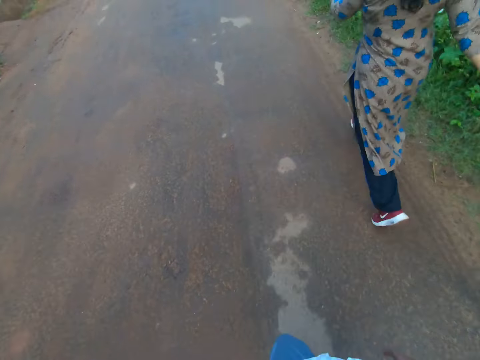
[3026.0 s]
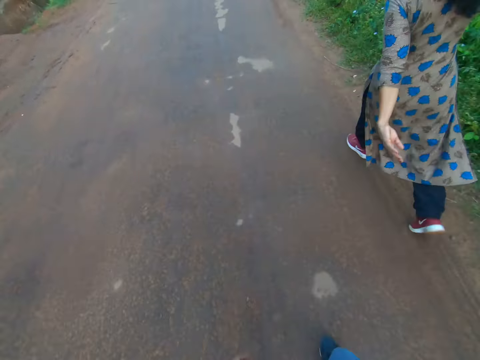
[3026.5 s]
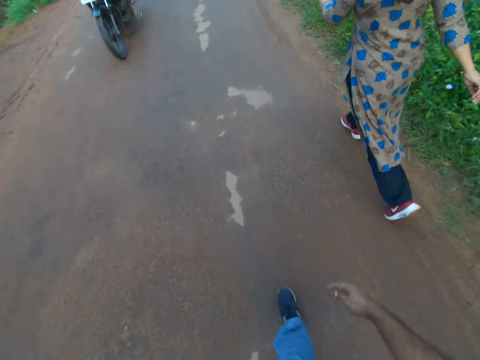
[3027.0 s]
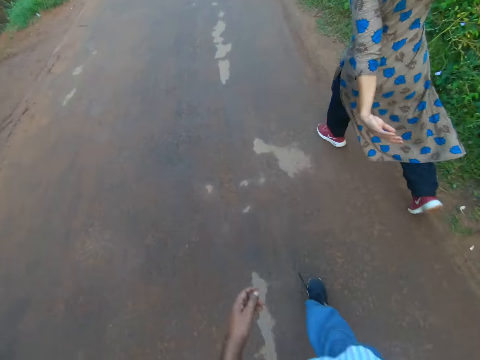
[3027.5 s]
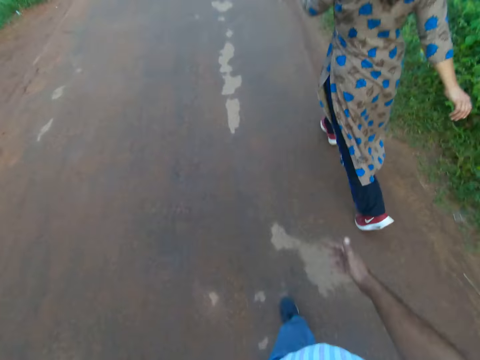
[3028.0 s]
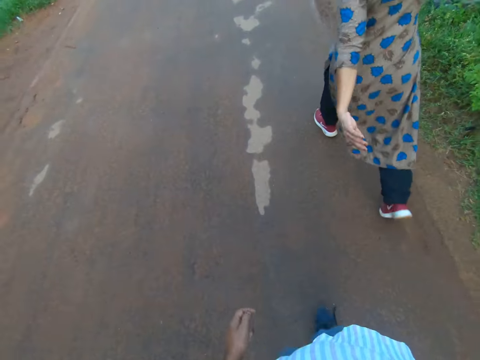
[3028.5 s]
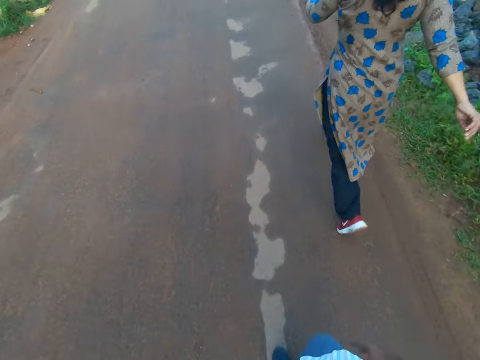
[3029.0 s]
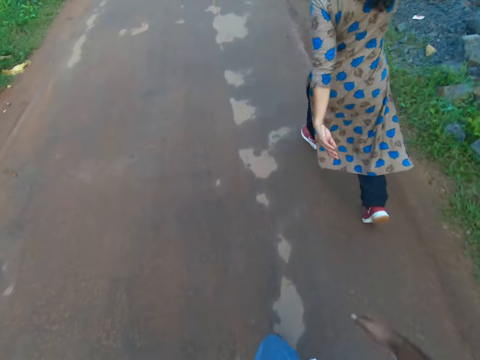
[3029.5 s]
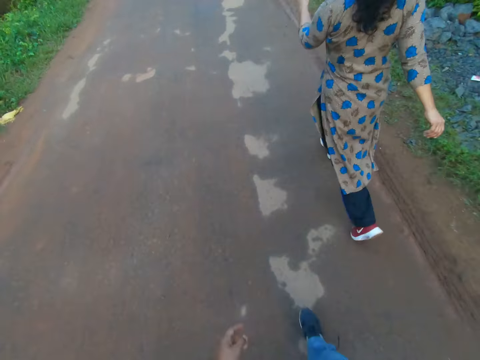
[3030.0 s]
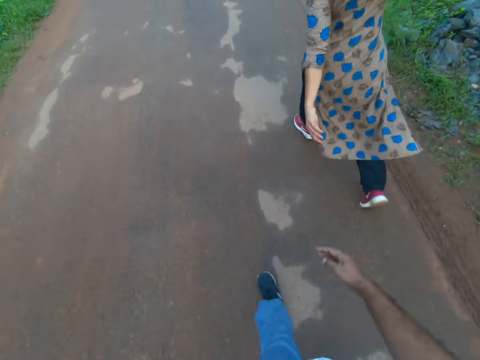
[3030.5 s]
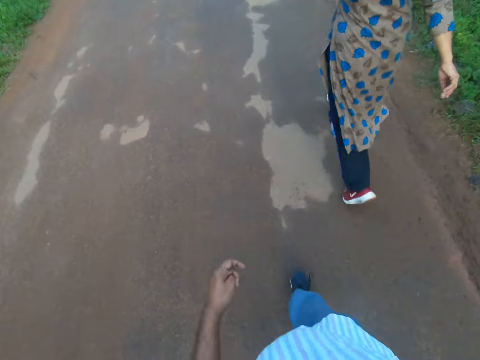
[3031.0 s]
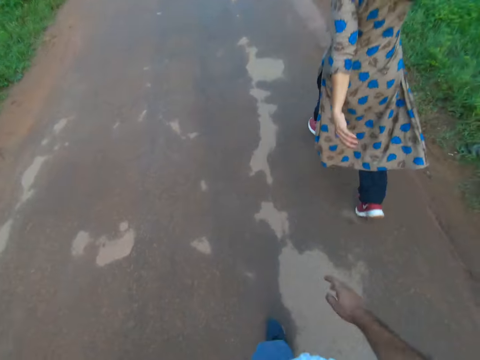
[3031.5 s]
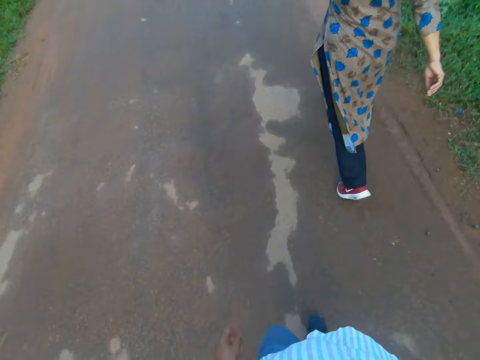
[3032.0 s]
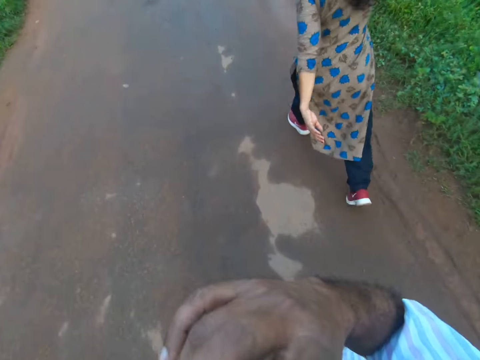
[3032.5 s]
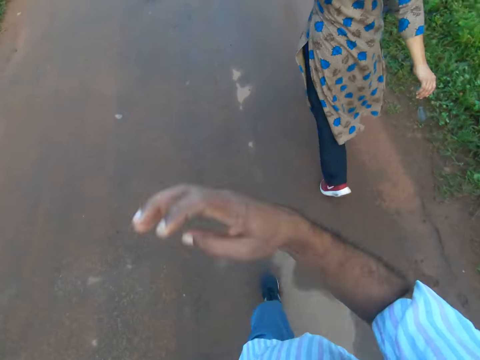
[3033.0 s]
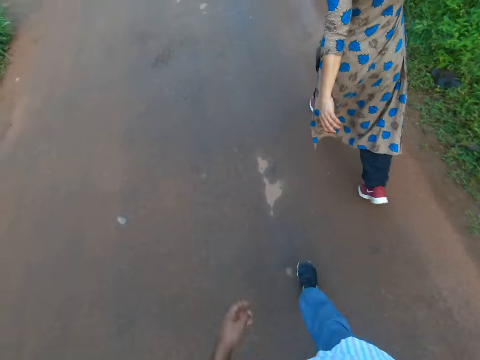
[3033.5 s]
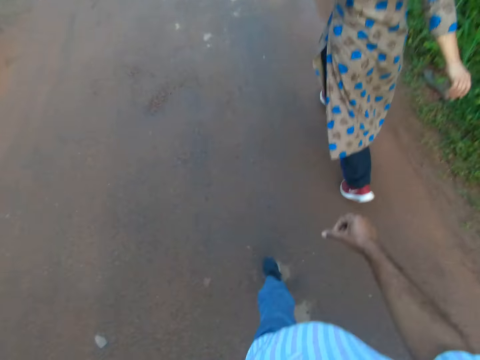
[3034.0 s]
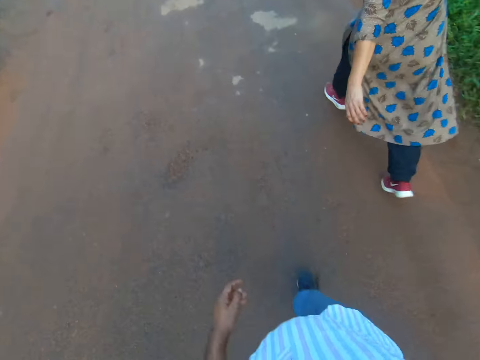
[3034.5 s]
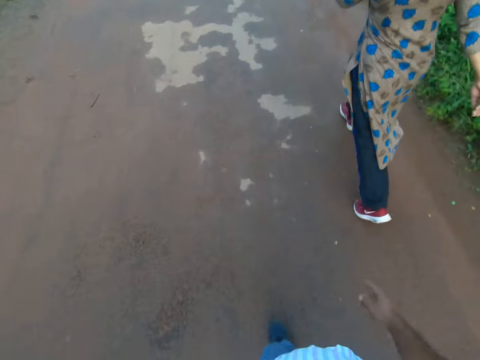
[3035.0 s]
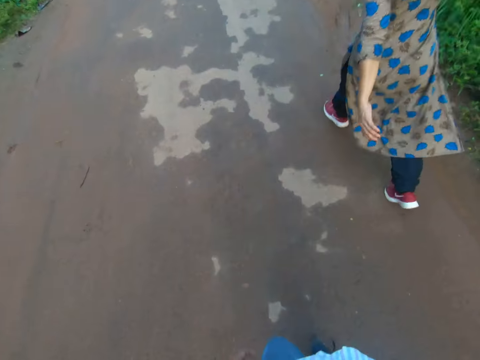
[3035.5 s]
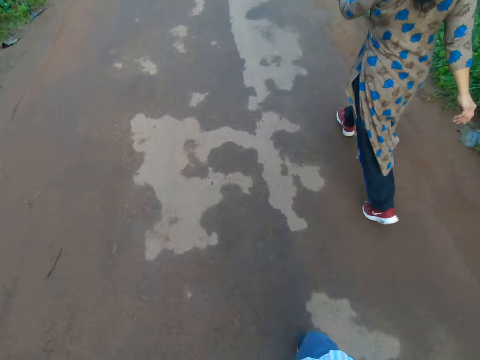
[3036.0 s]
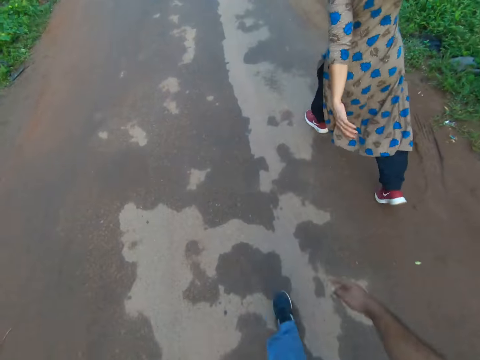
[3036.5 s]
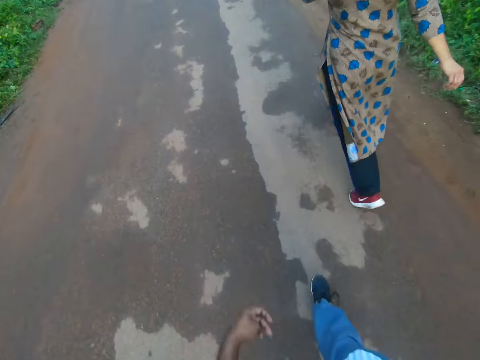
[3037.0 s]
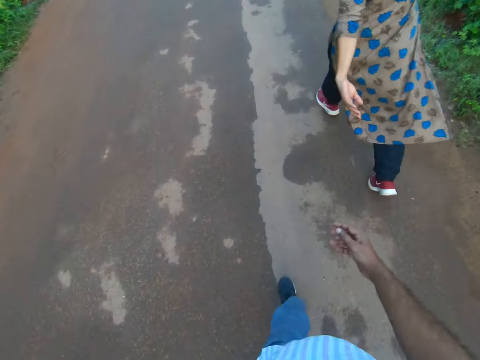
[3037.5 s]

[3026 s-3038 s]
A motorcycle rides past the camera wearer and the woman on the road. The camera wearer raises his right hand to his face. He drops his right hand.

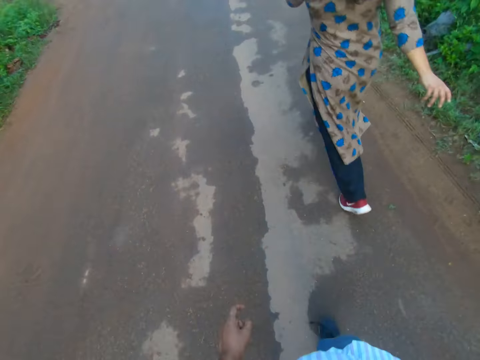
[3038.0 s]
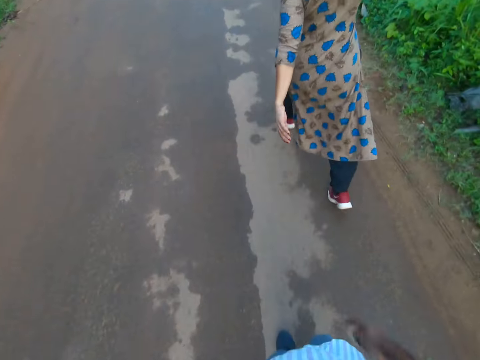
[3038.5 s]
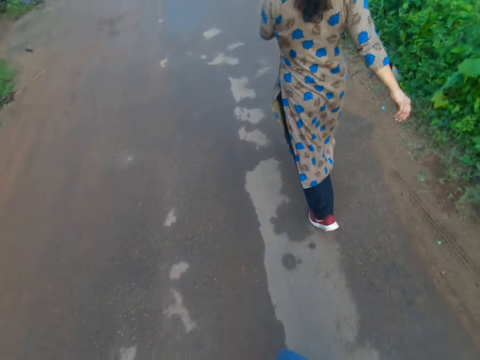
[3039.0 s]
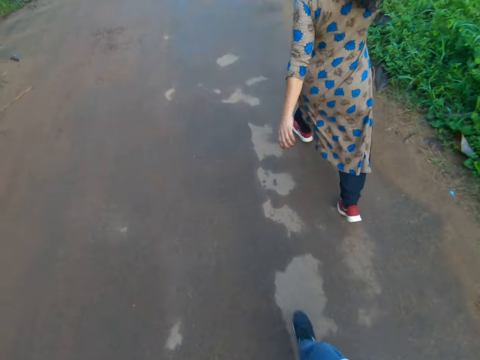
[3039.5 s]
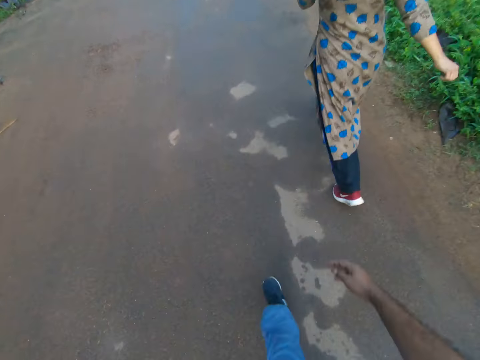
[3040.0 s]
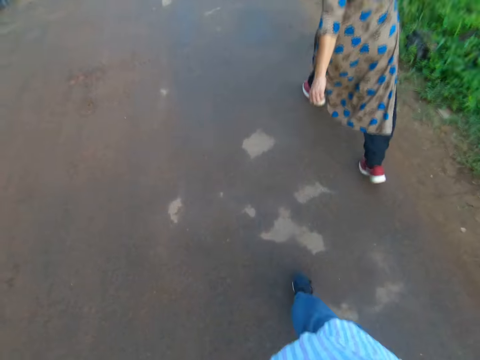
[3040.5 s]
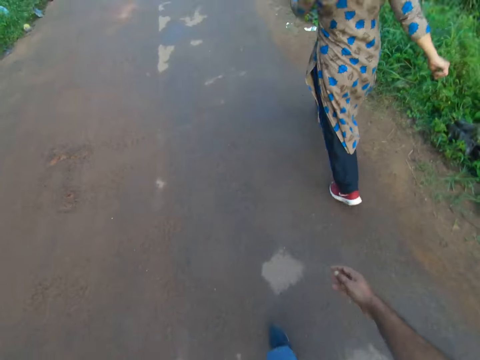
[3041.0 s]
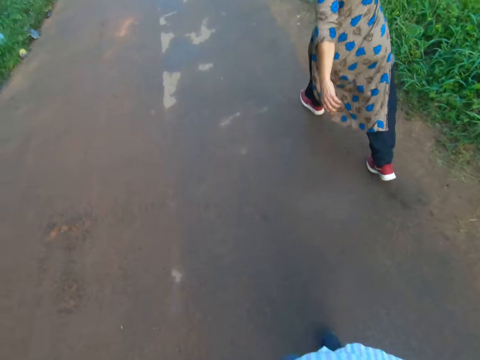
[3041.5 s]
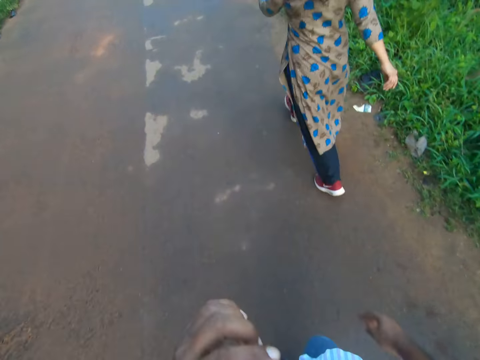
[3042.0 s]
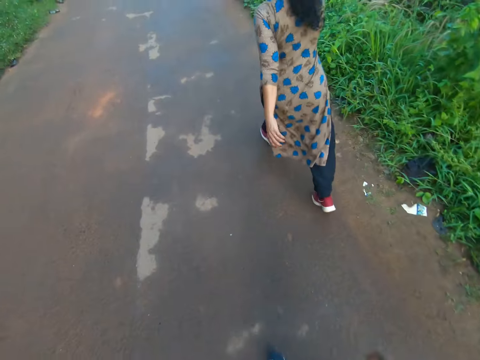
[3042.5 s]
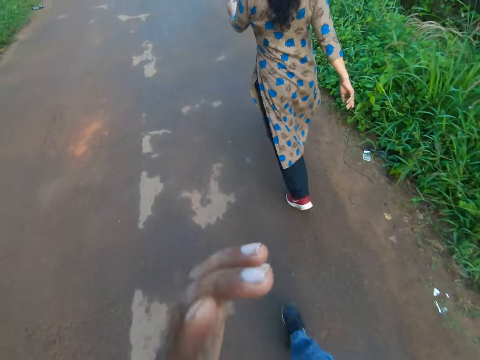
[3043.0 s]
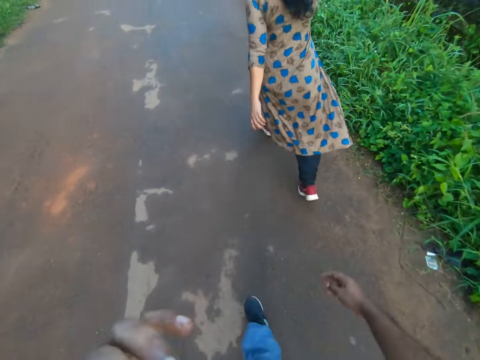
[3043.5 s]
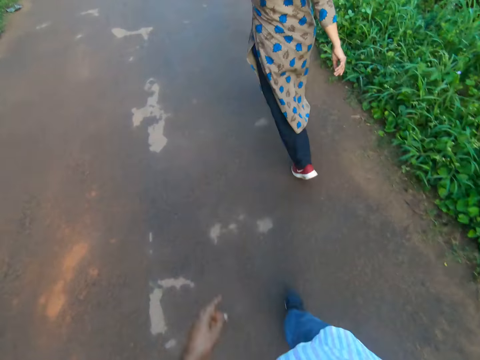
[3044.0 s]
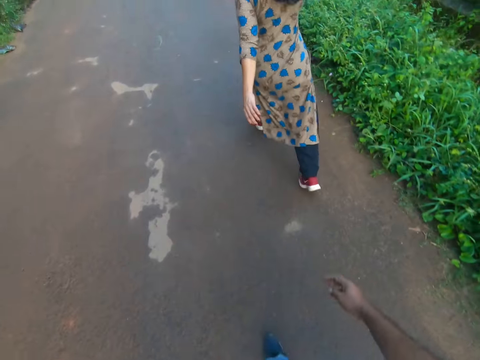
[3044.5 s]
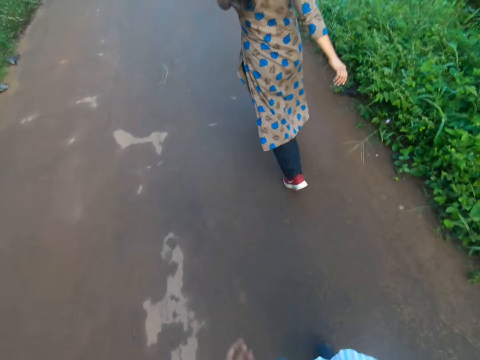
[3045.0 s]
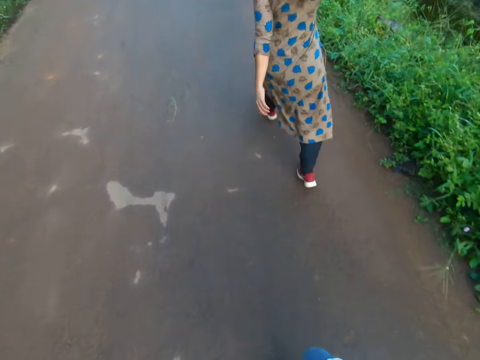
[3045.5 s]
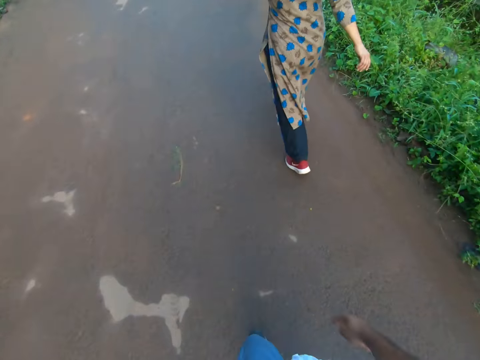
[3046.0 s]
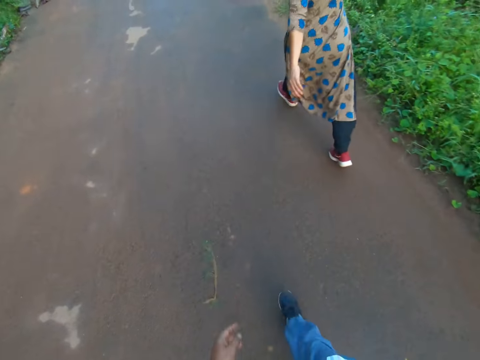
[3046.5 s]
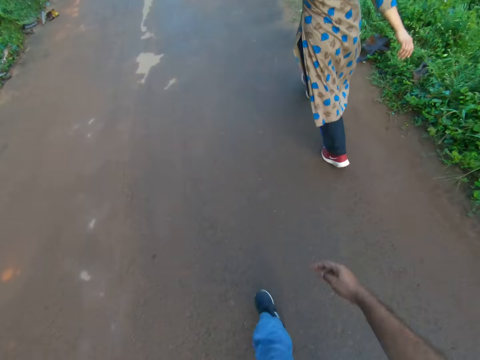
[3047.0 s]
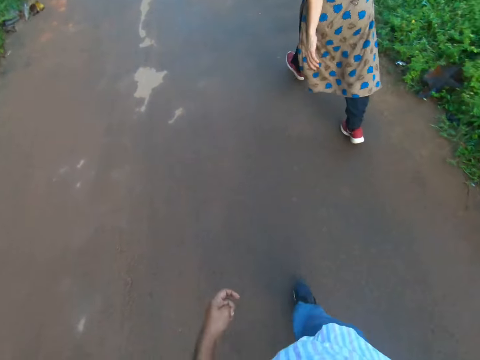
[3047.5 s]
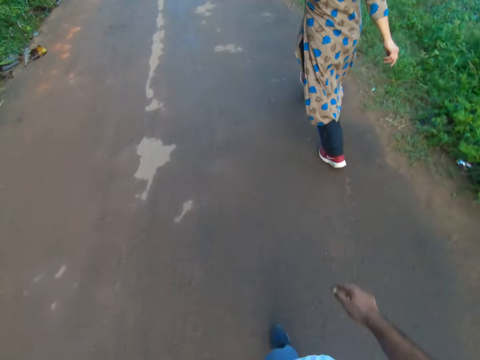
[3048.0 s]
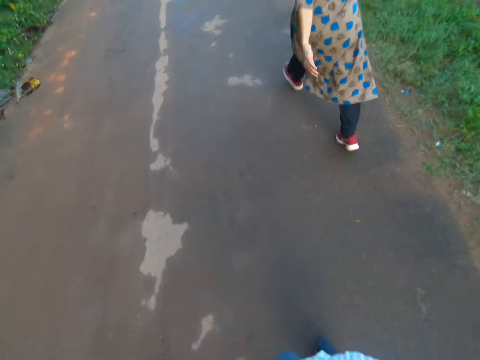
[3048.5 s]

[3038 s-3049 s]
The camera wearer raises his left hand to his face. He lowers his left hand slightly. He raises his left hand to his face. He drops his left hand.
